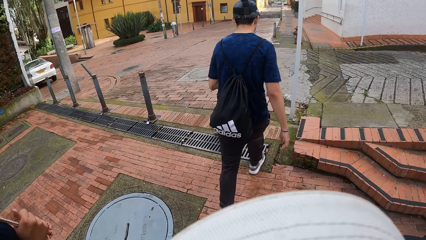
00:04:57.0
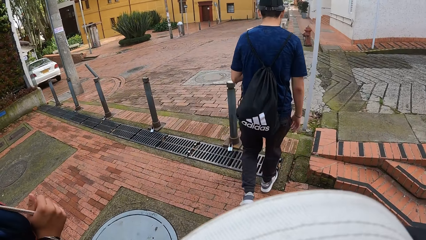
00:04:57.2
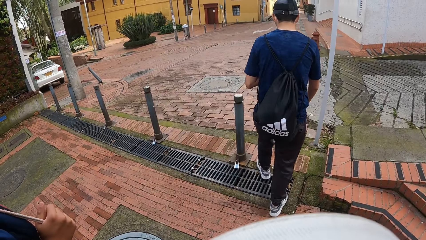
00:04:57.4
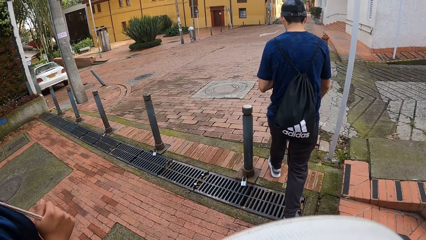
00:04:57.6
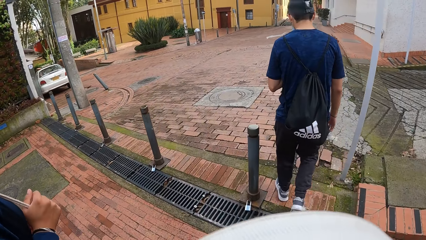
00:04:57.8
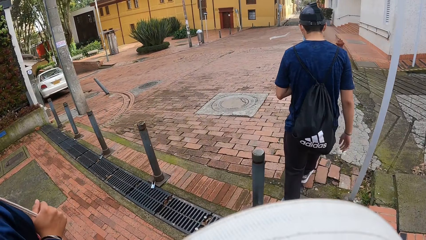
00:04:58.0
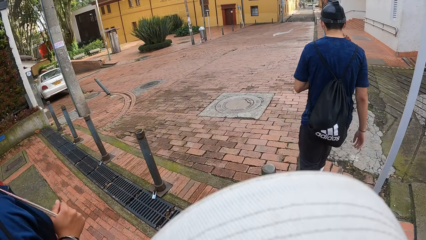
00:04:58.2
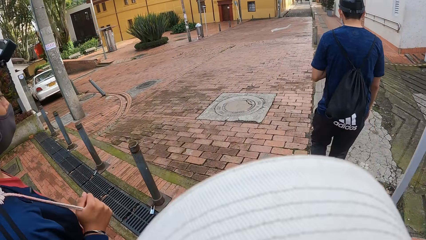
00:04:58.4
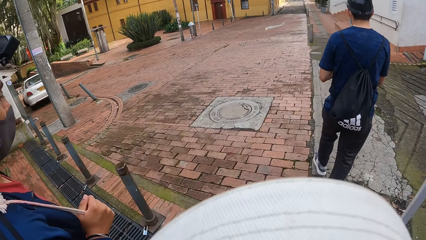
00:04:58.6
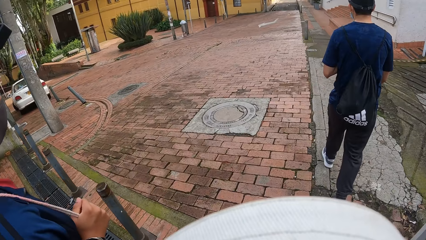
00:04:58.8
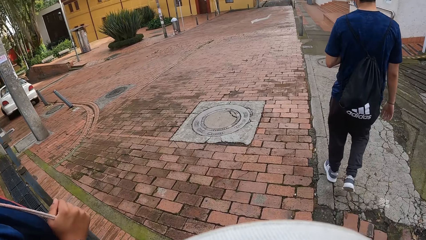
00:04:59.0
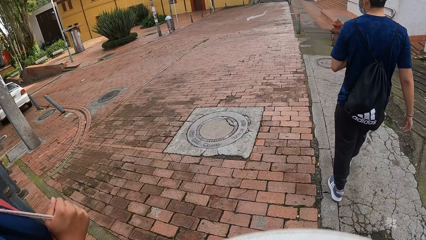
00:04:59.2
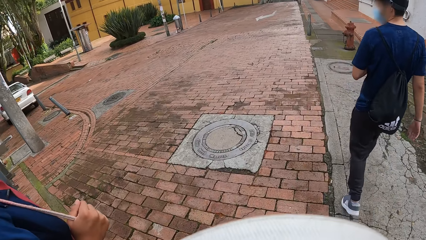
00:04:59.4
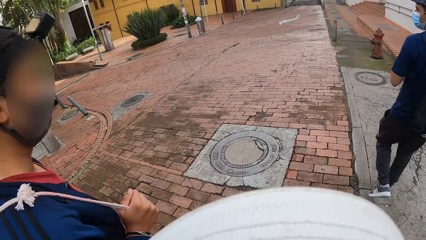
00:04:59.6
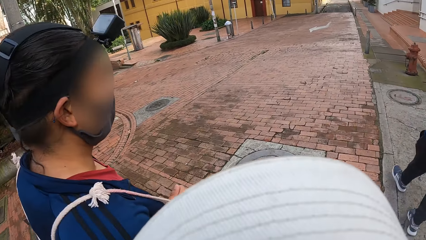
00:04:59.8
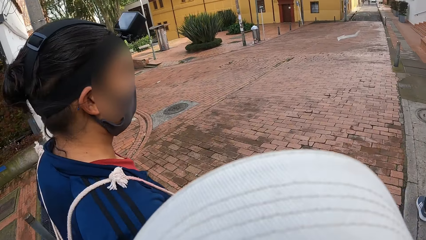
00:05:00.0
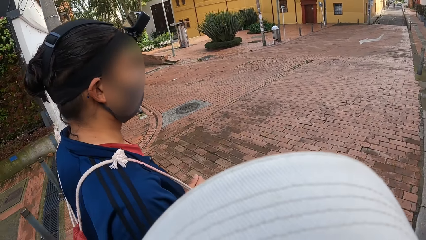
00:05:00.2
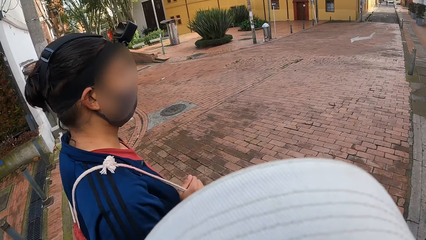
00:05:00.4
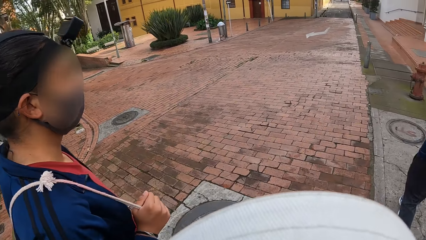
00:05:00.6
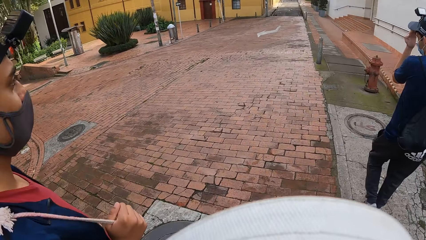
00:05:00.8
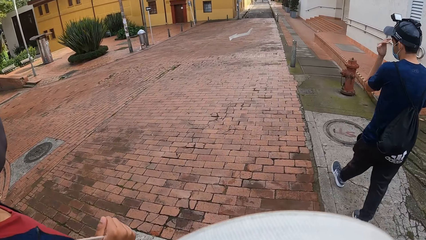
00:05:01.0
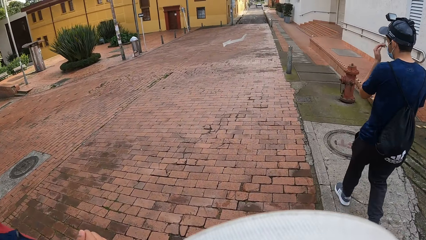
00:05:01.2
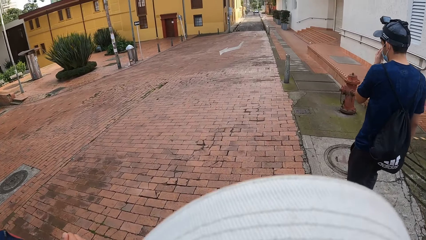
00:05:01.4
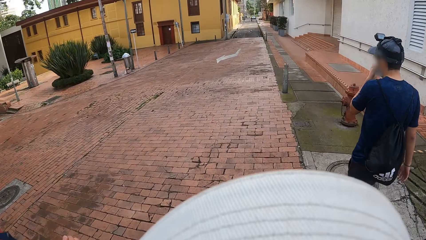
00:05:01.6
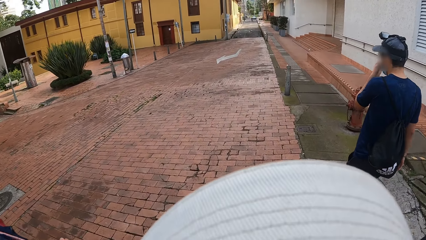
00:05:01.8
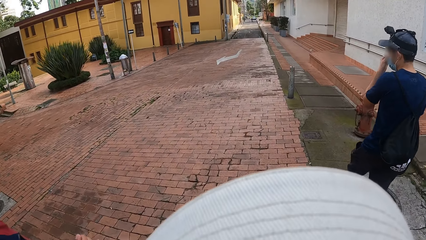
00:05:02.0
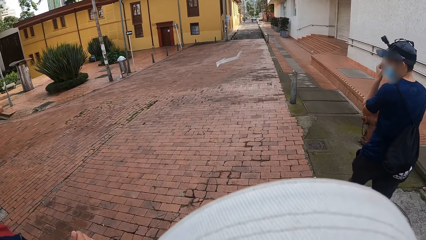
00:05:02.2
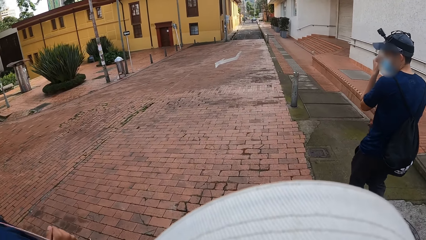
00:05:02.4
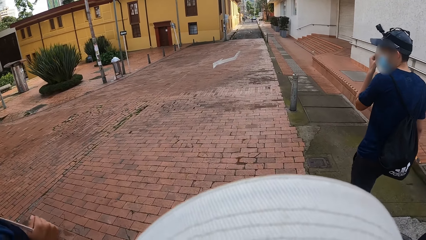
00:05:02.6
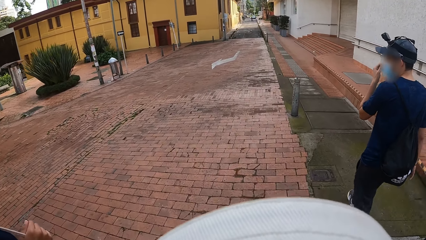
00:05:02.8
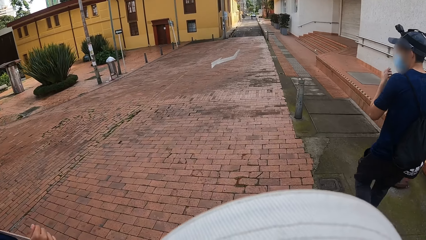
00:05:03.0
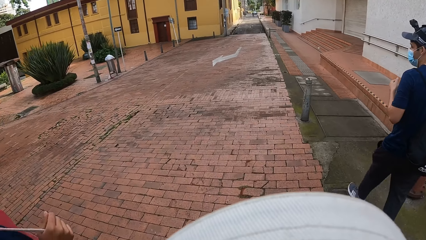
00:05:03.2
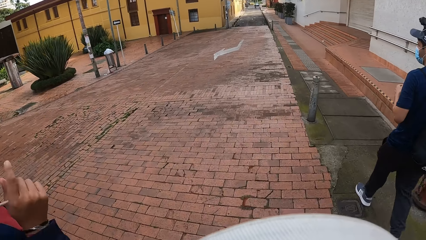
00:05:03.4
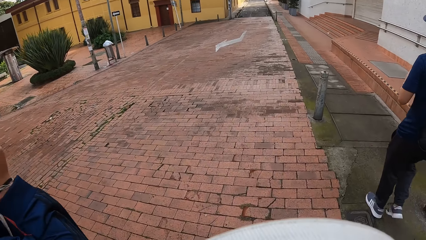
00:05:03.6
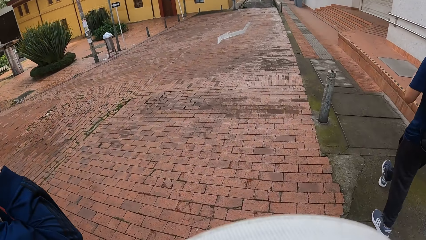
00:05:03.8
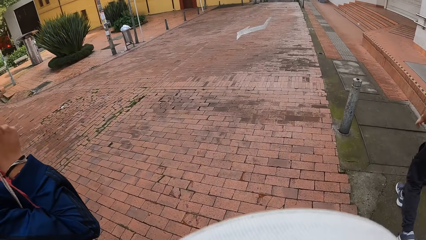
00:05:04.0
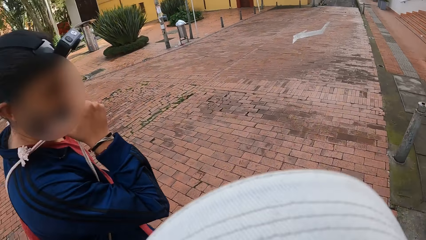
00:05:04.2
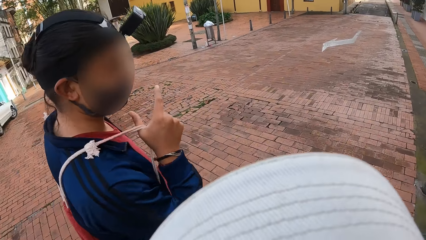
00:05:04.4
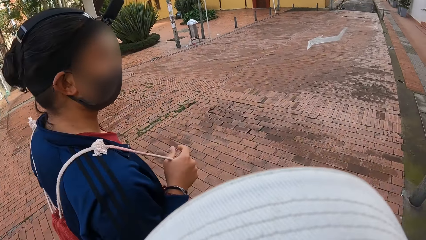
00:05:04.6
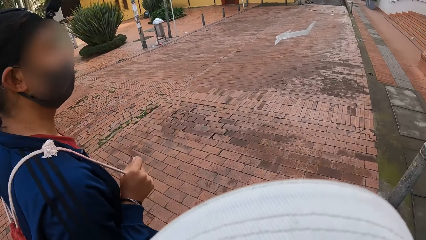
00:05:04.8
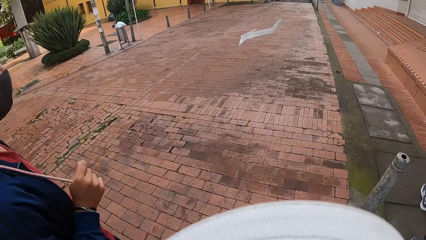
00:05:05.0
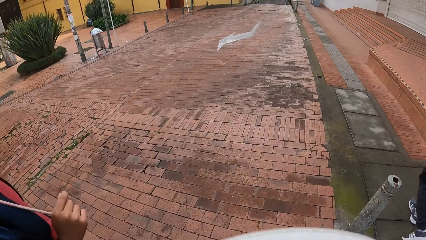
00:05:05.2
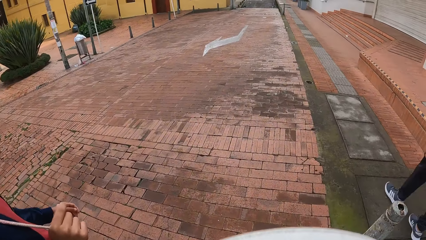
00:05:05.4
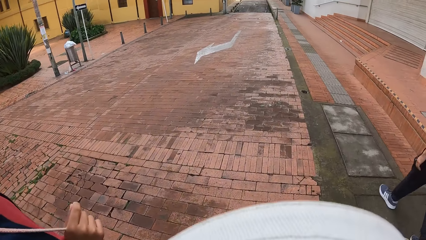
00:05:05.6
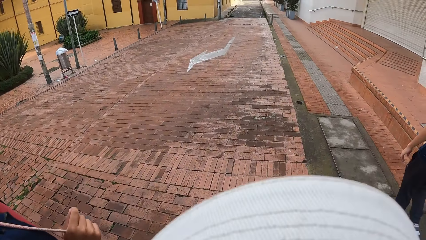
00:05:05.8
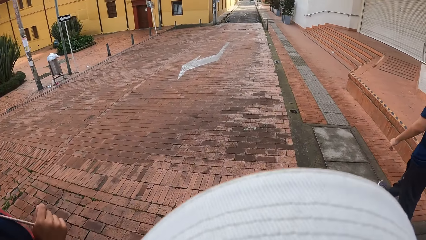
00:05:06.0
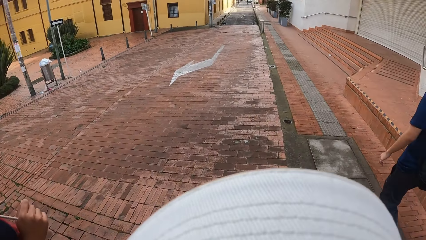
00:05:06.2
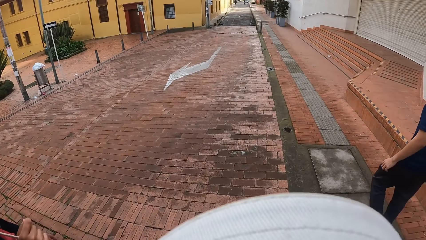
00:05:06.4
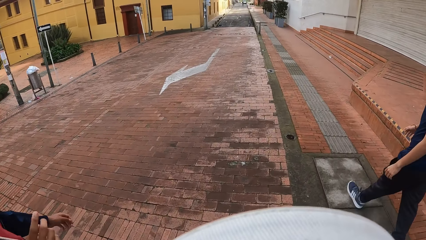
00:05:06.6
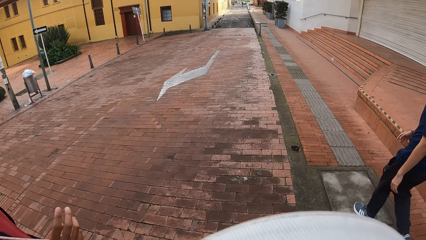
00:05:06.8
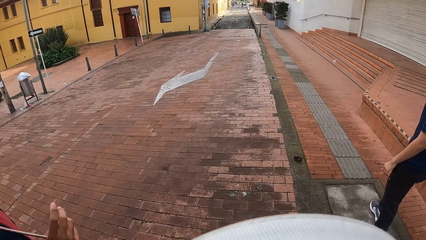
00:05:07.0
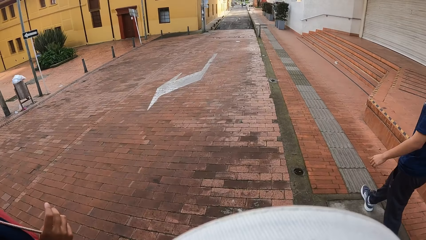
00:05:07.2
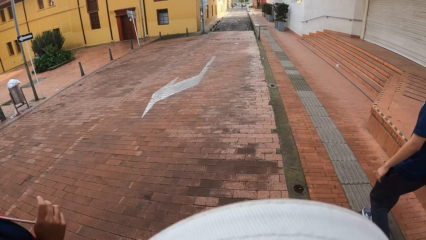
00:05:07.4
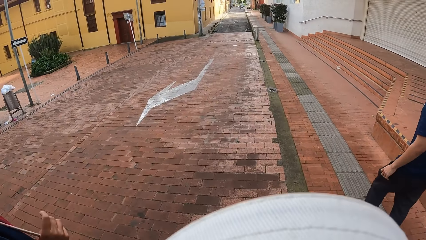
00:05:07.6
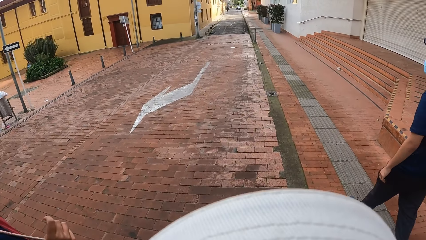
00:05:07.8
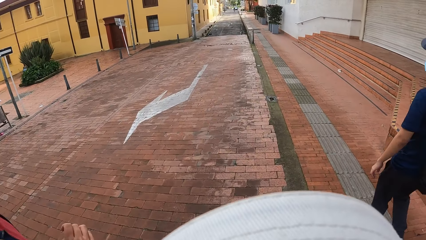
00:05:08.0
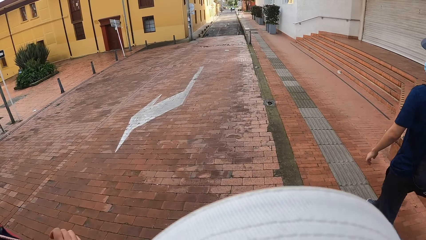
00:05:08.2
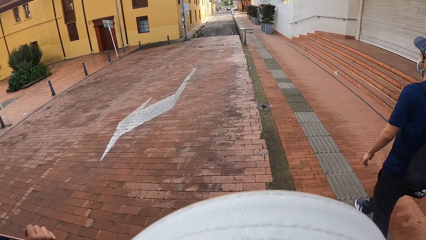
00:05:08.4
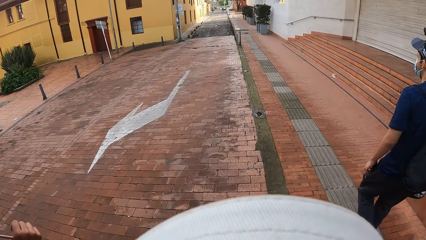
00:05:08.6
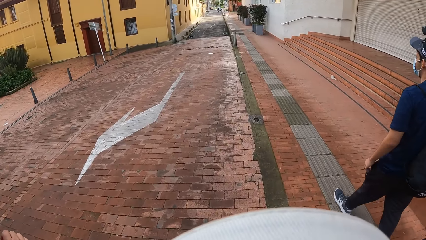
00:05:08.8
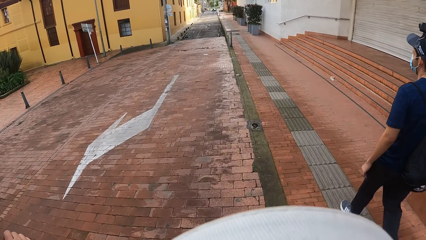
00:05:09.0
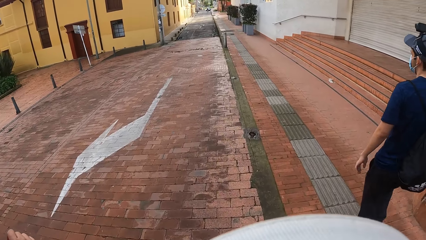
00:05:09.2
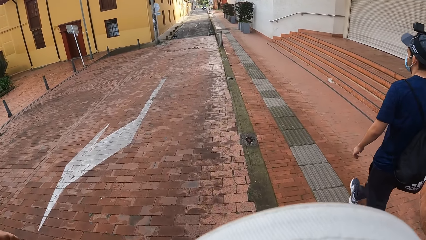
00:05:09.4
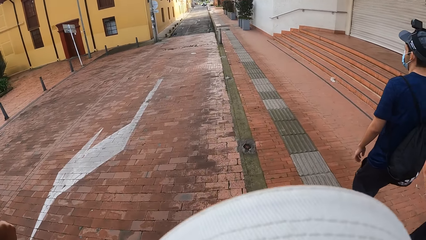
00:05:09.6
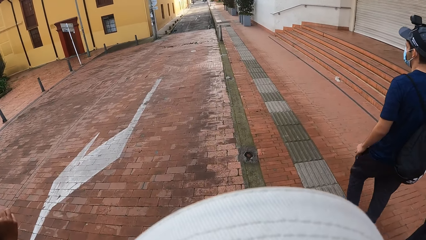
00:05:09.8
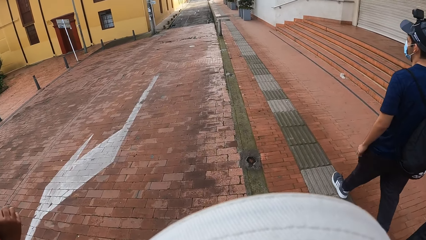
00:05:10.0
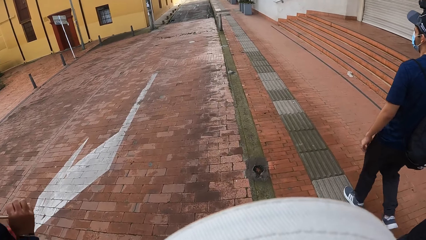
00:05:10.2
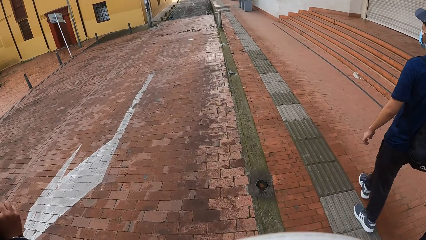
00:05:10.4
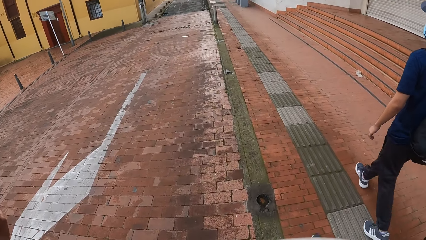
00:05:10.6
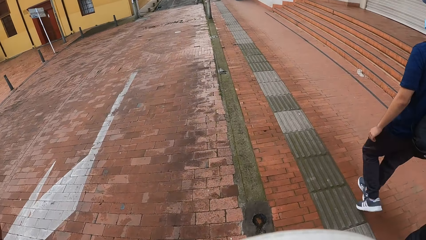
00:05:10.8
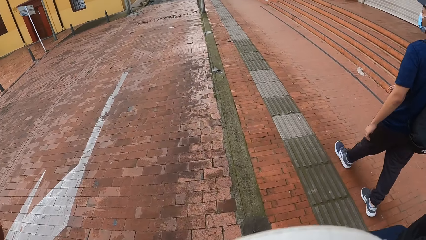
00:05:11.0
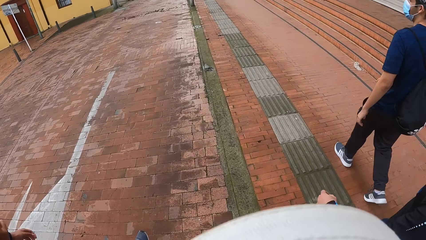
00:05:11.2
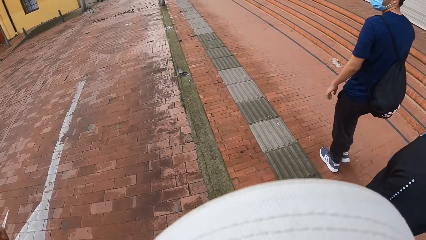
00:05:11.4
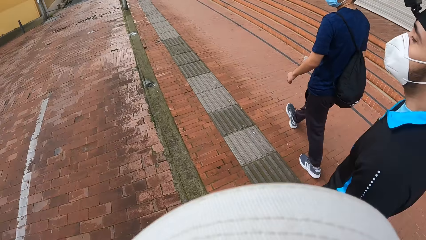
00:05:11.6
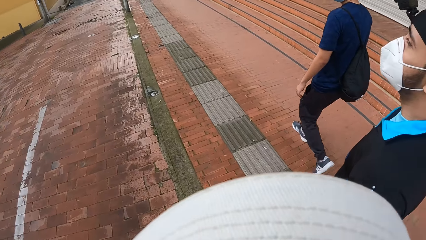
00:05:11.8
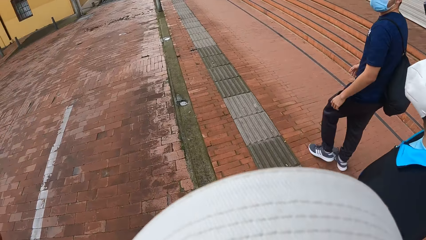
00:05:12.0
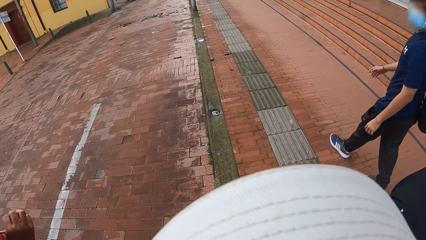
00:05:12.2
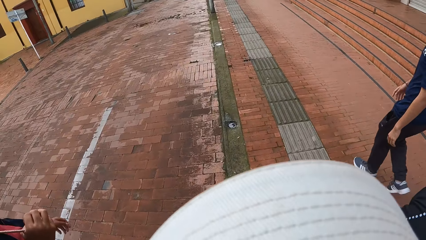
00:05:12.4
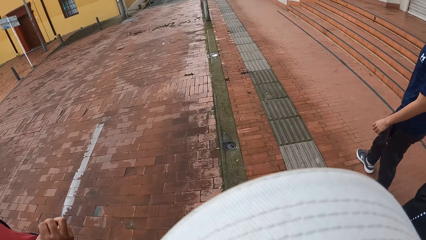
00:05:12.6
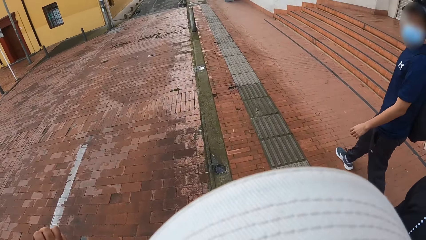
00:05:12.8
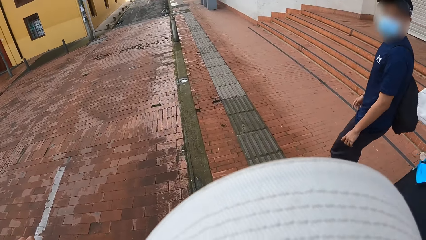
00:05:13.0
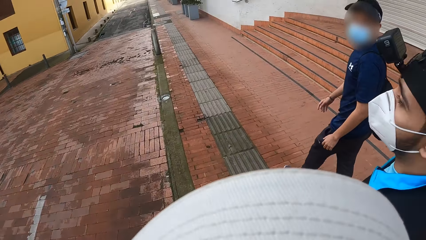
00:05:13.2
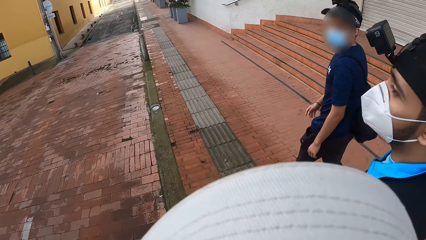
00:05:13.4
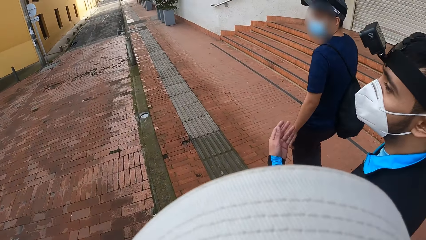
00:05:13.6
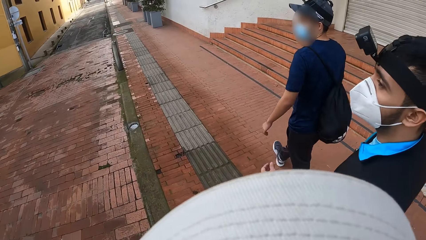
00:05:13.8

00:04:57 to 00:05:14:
A person walks around. Another person holds the mask. The second person walks around. The first person walks around. The second person walks around. A third person walks around.
